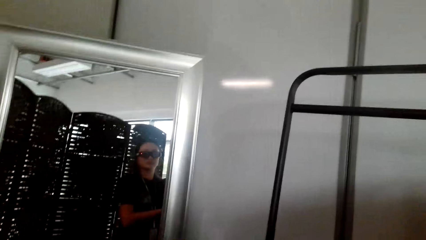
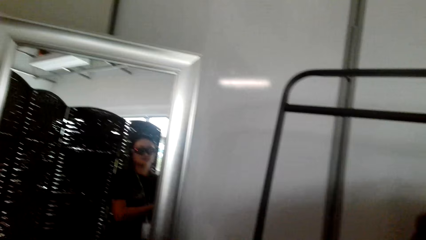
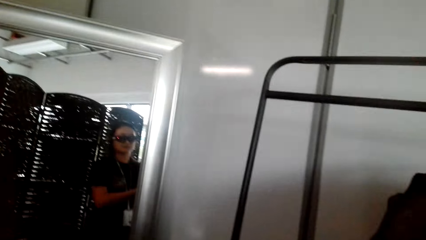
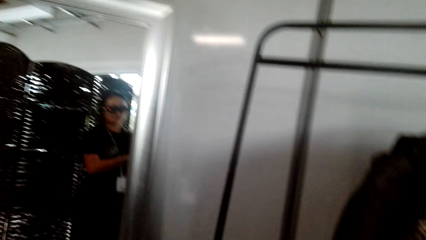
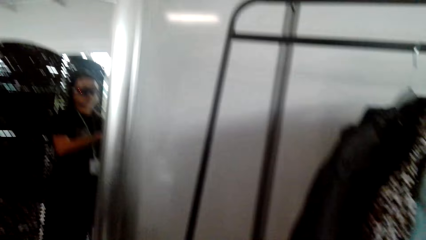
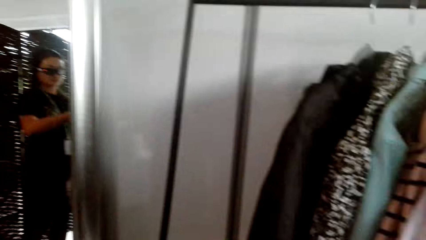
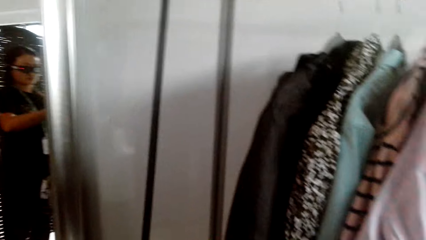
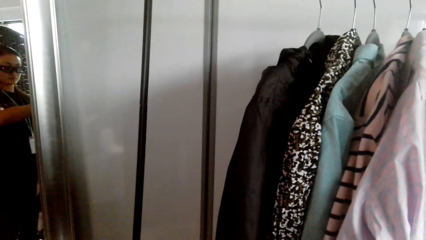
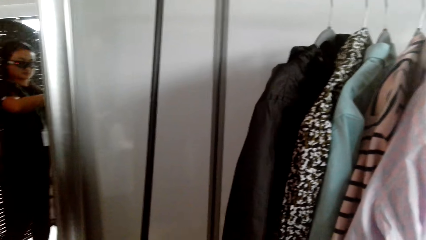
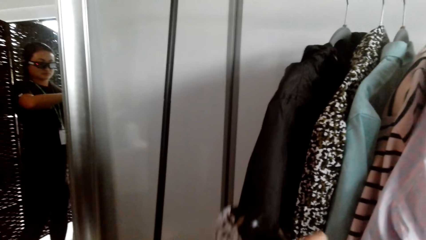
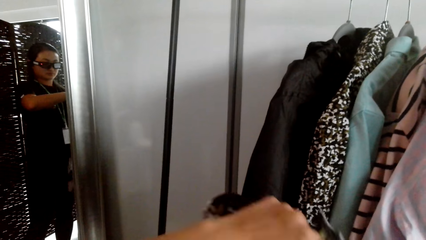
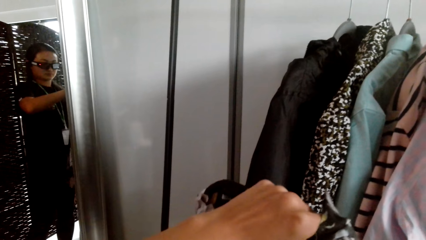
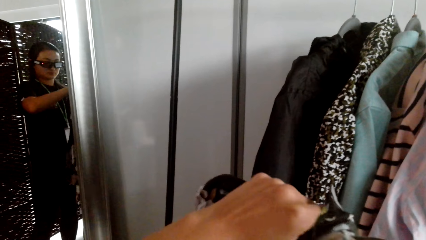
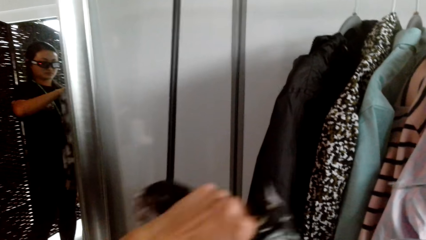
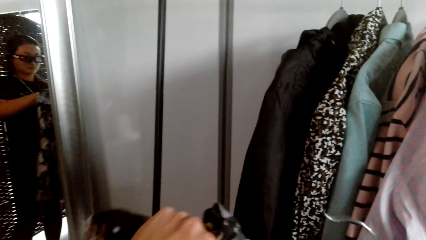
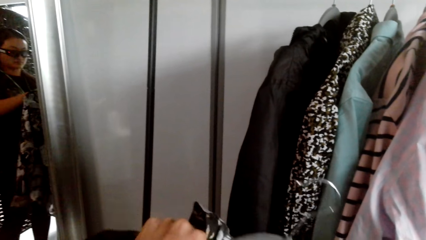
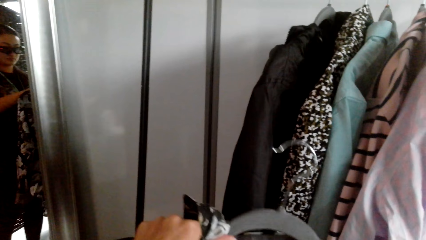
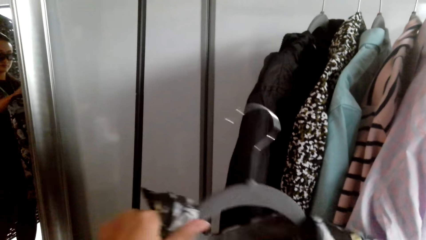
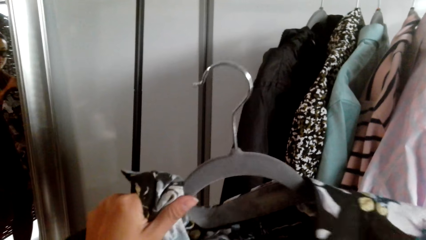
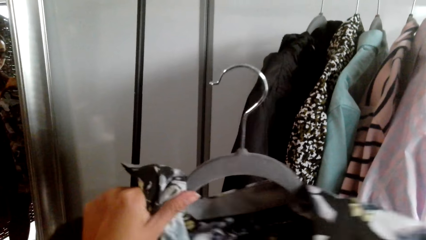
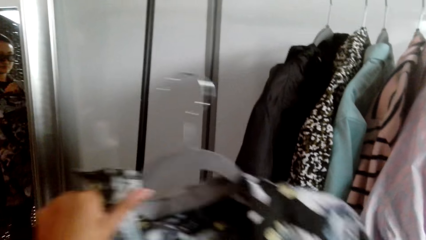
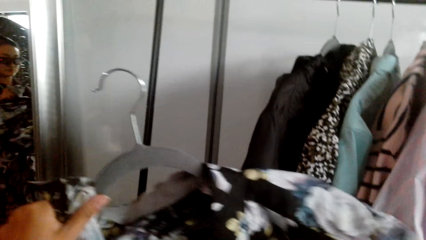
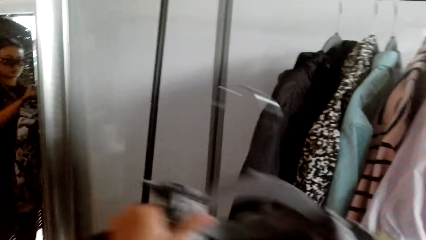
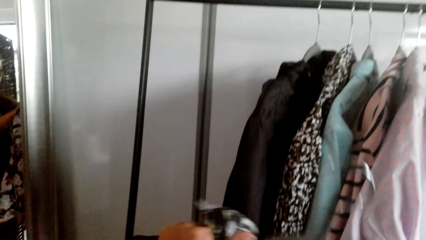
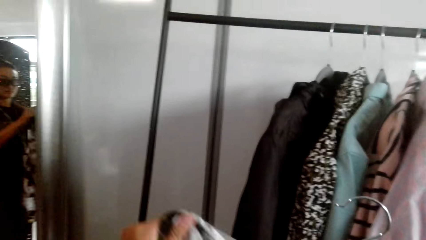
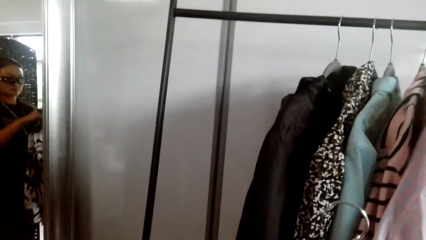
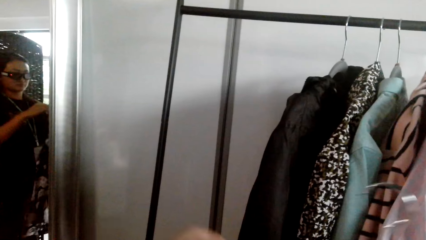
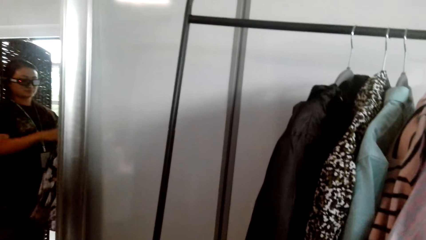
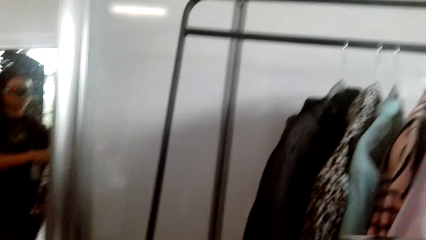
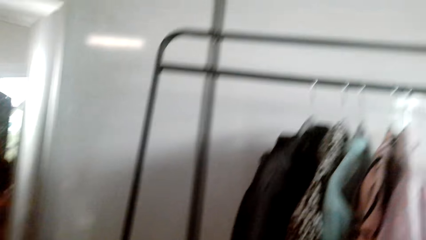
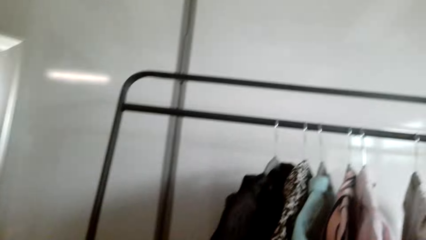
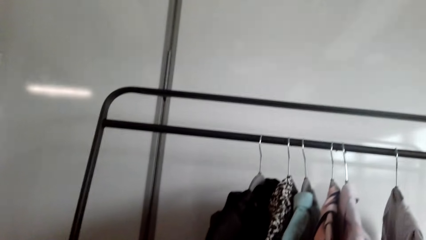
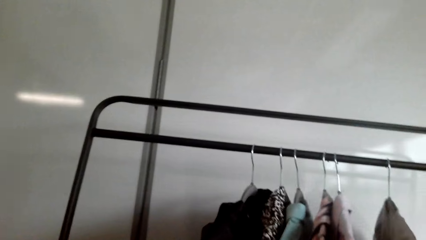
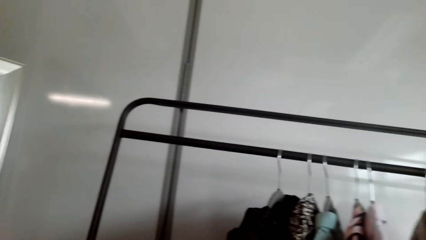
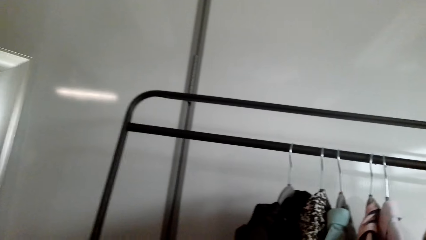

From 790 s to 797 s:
The camera wearer puts the blouse on a hanger.

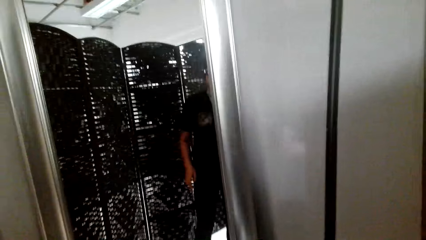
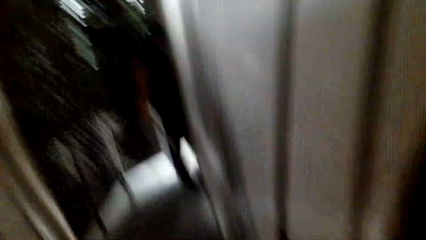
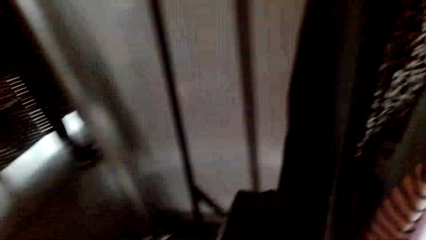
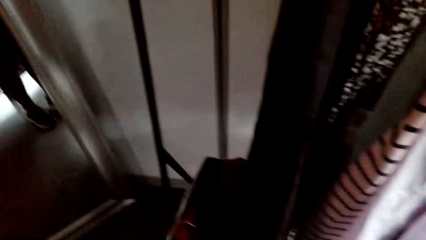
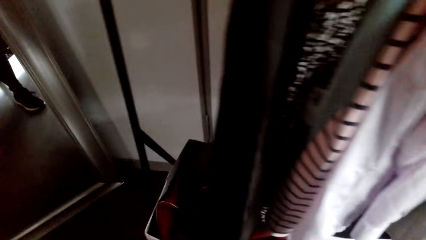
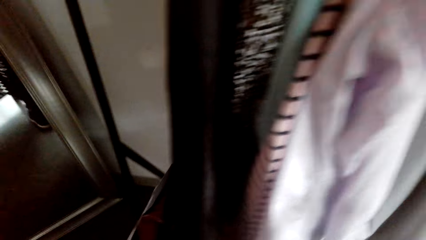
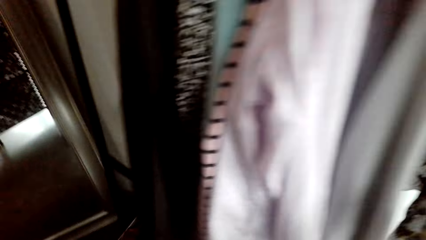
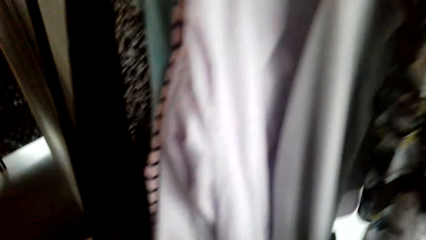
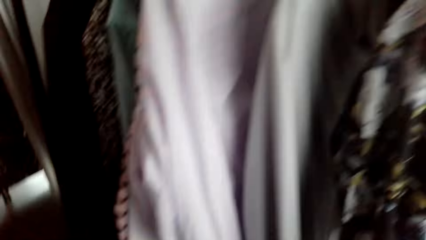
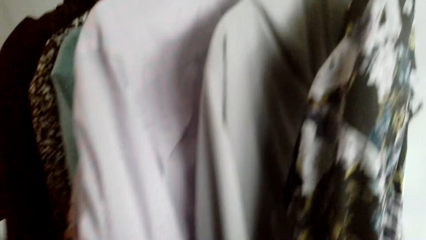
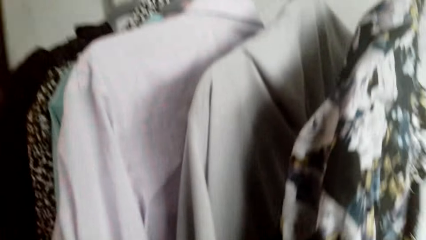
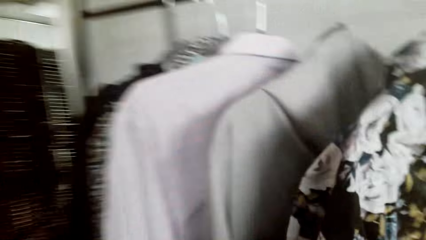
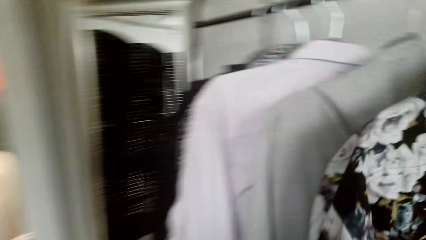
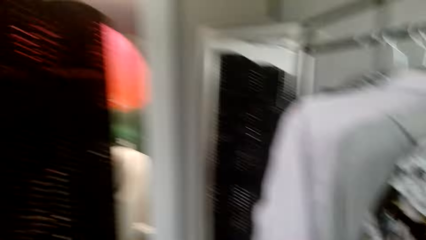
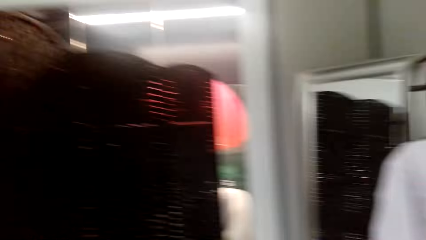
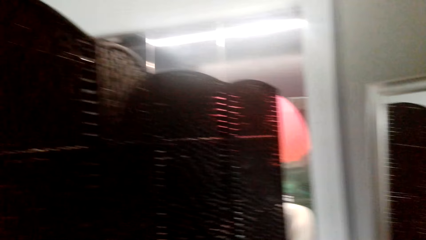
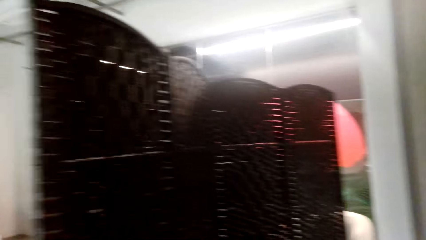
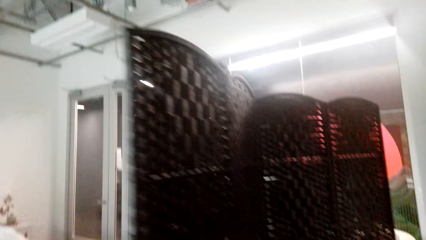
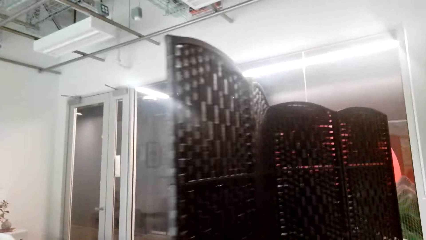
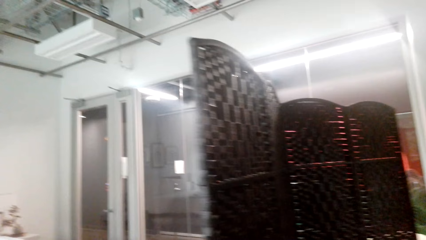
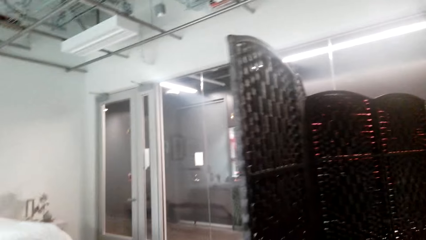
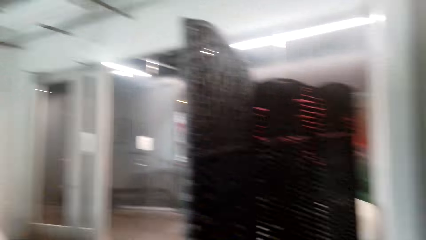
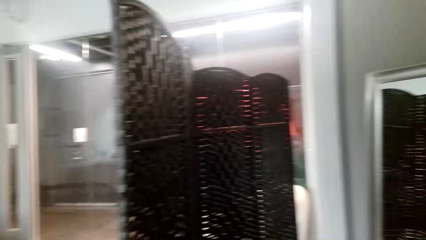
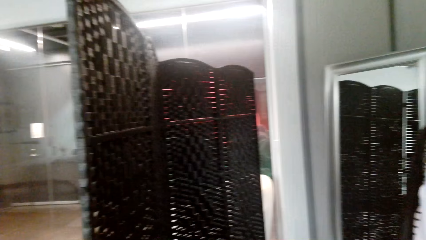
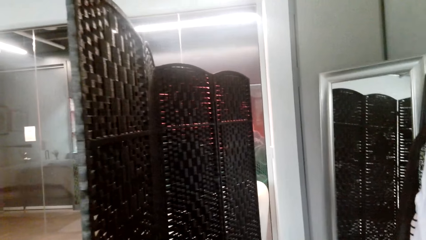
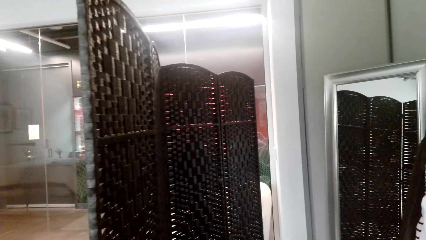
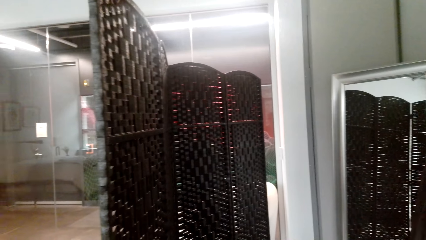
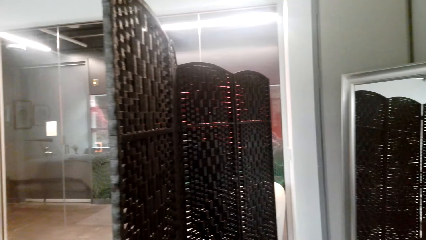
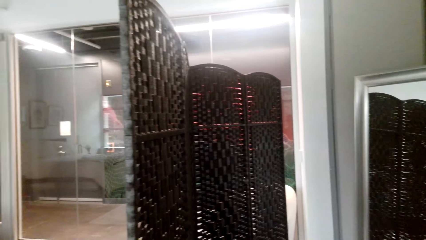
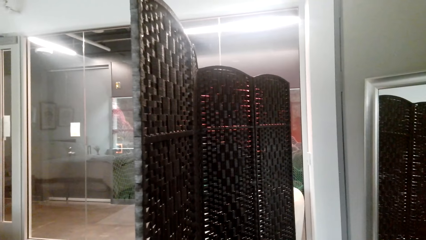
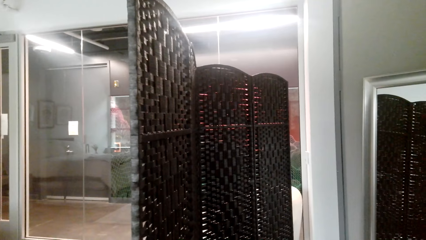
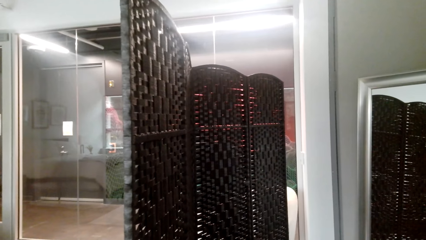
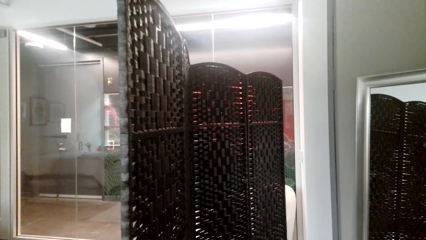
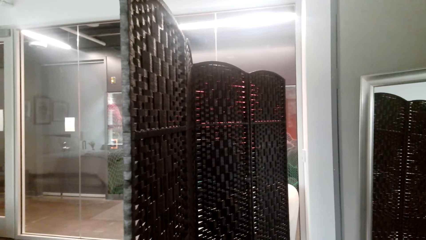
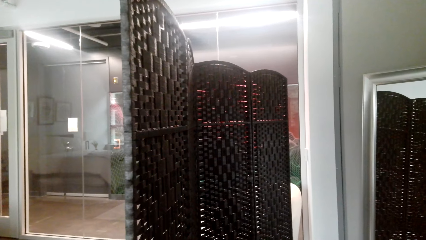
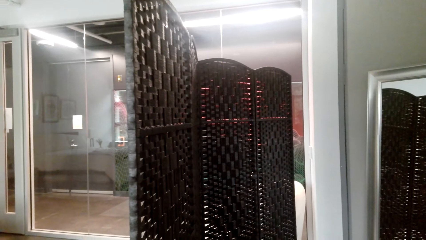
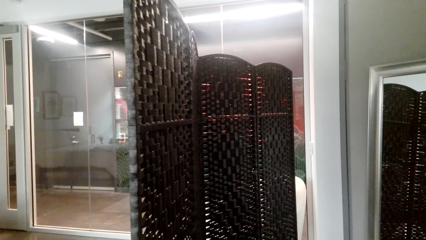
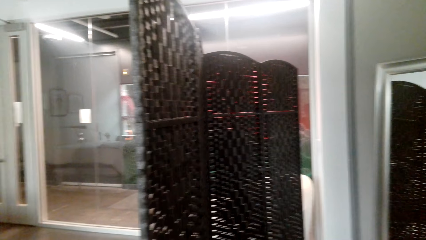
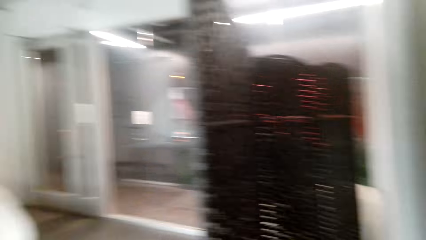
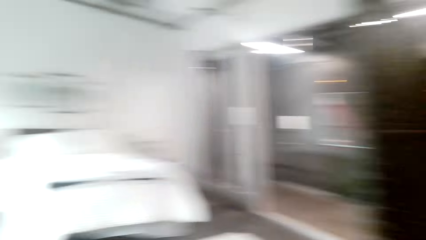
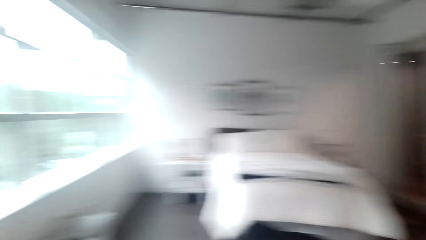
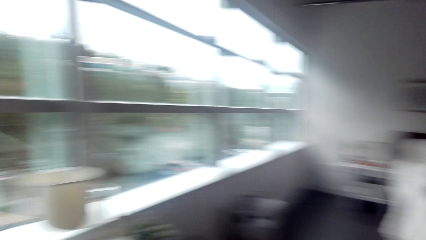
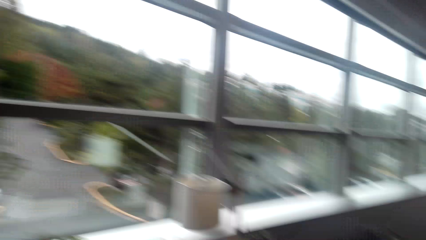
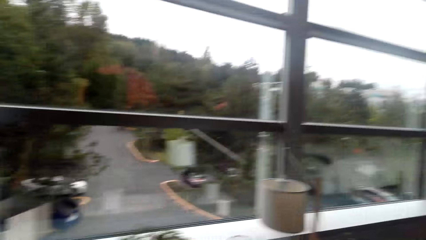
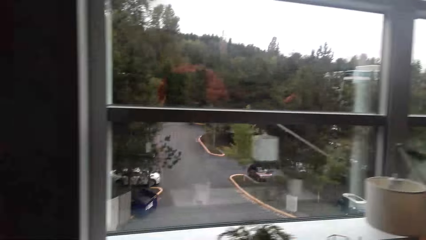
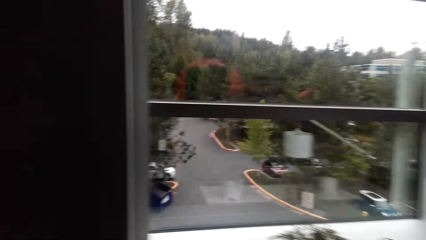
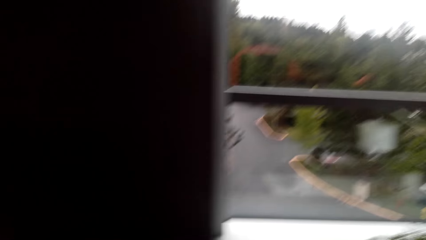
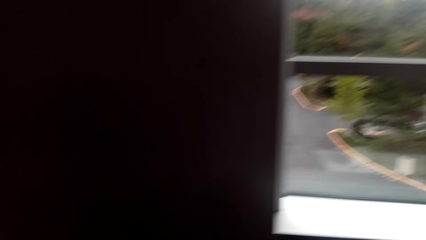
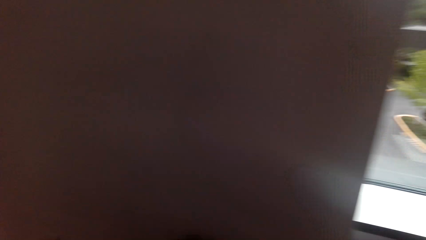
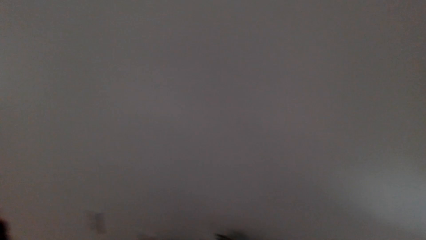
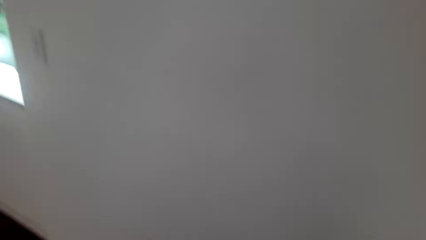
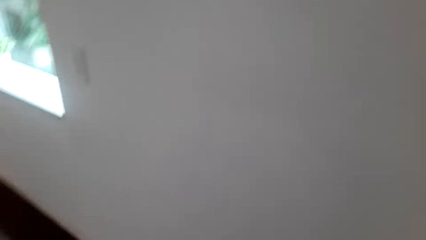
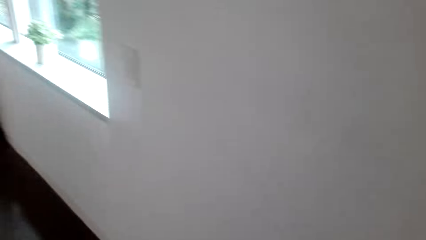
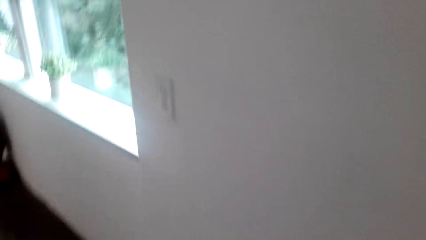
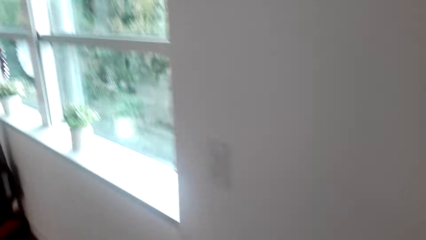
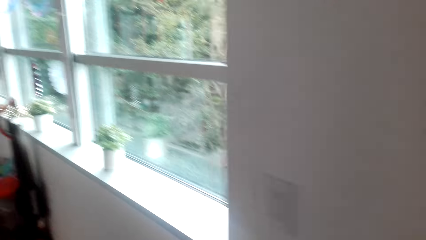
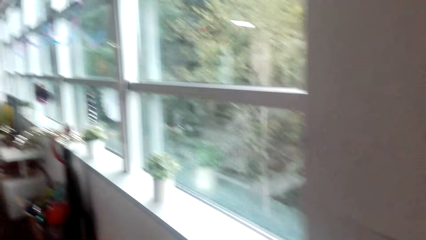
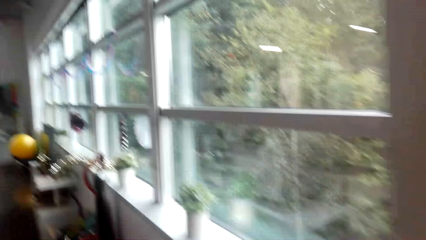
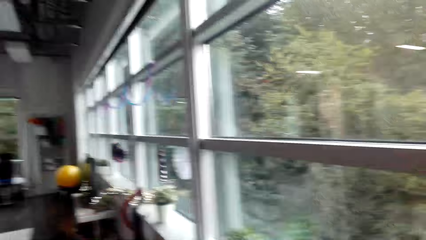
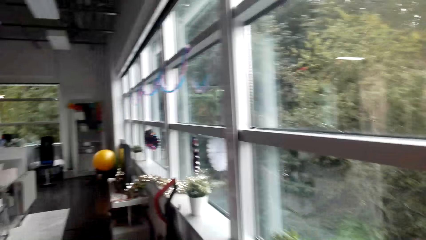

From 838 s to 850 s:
The camera wearer walks out of the closet.
